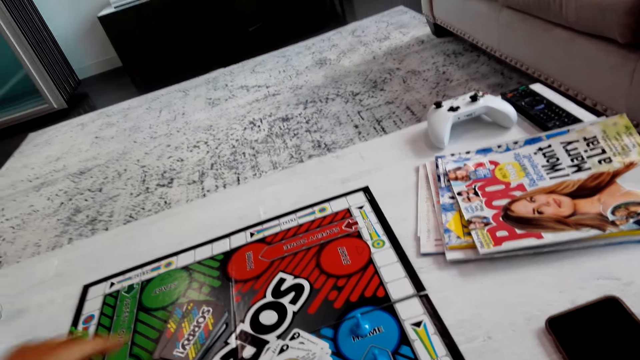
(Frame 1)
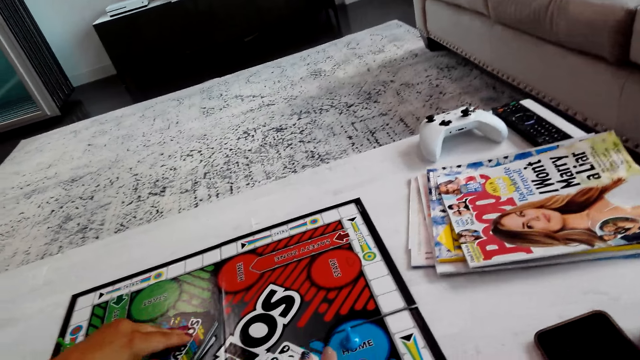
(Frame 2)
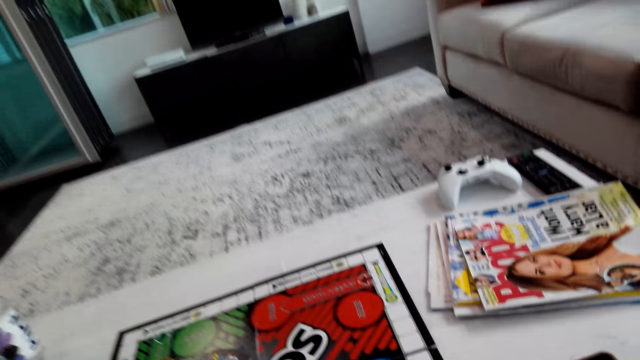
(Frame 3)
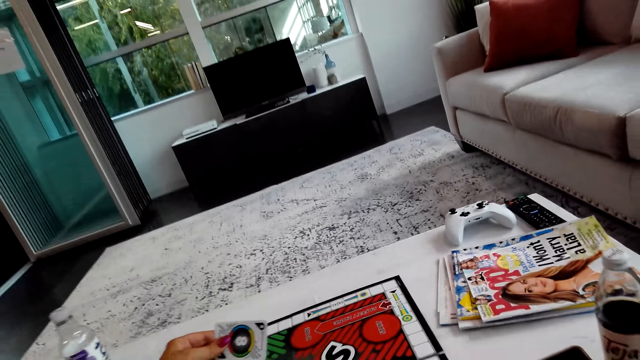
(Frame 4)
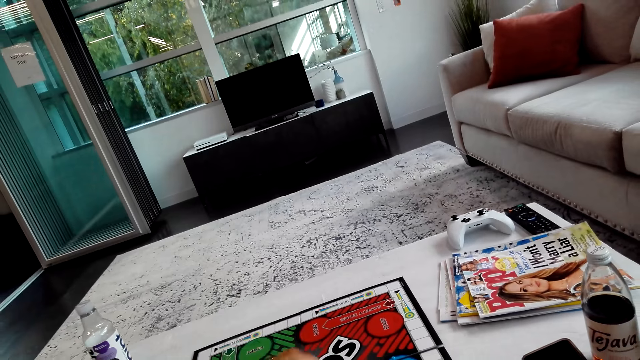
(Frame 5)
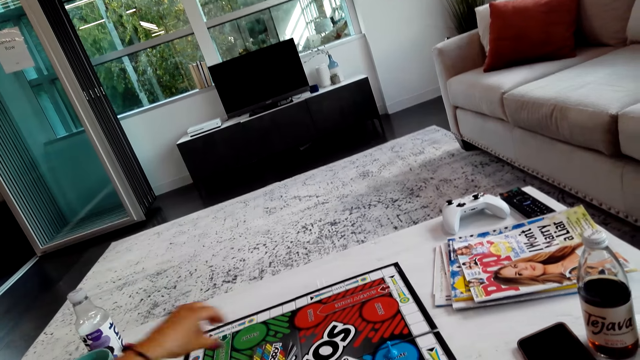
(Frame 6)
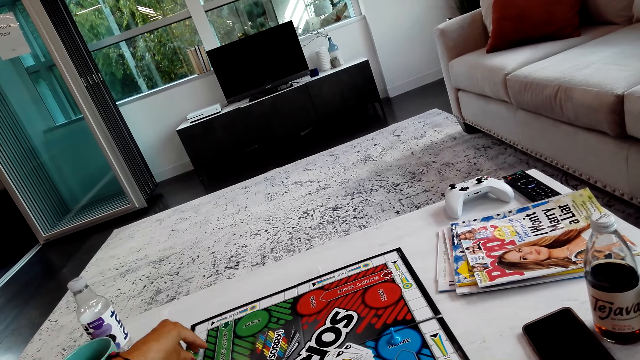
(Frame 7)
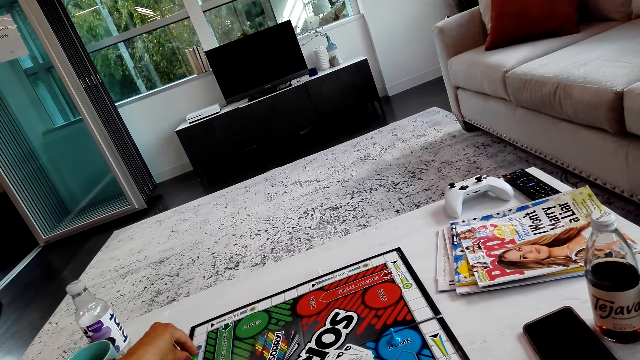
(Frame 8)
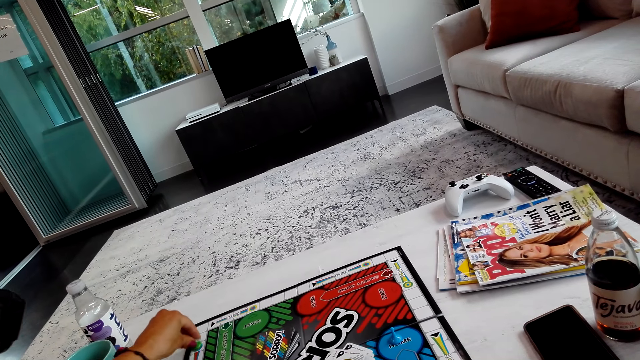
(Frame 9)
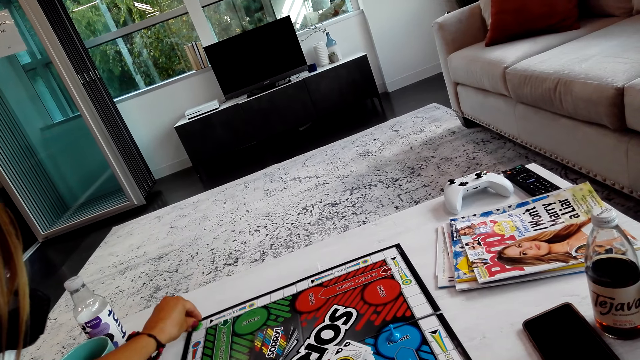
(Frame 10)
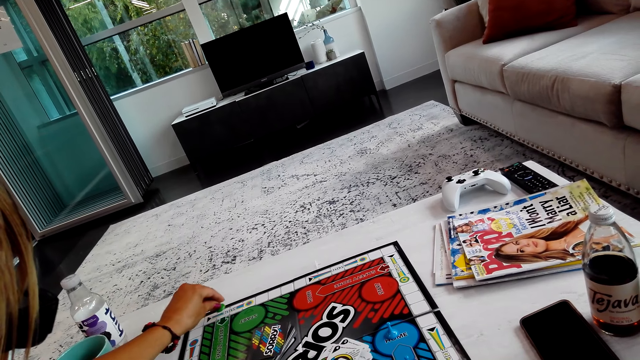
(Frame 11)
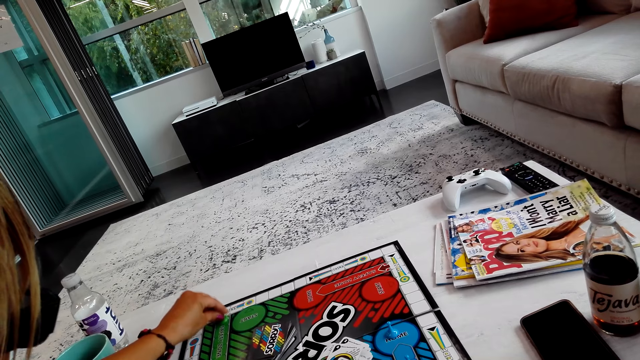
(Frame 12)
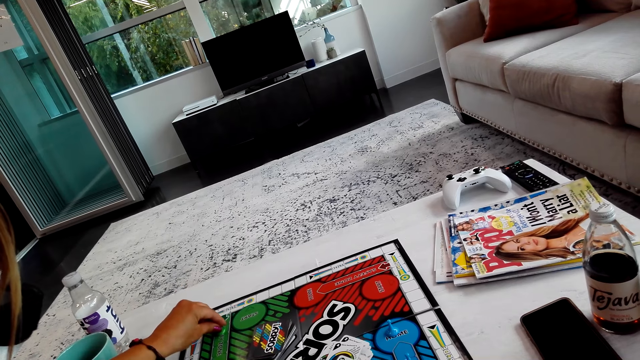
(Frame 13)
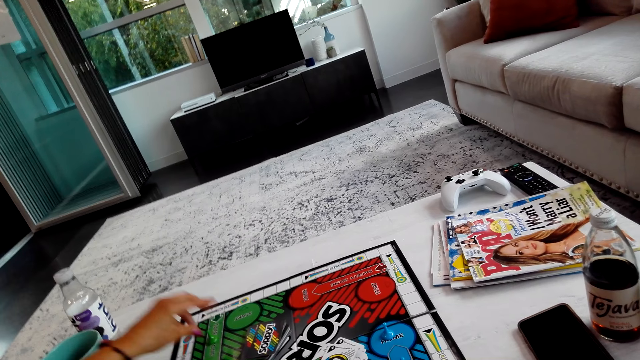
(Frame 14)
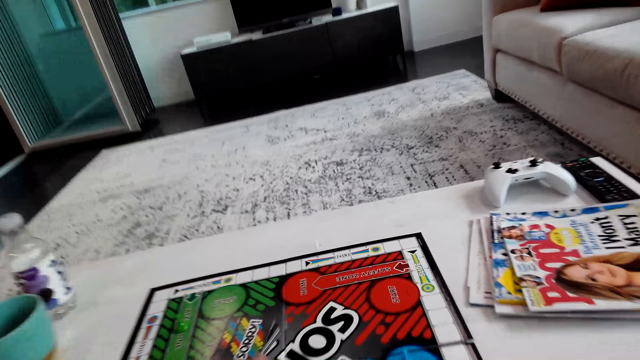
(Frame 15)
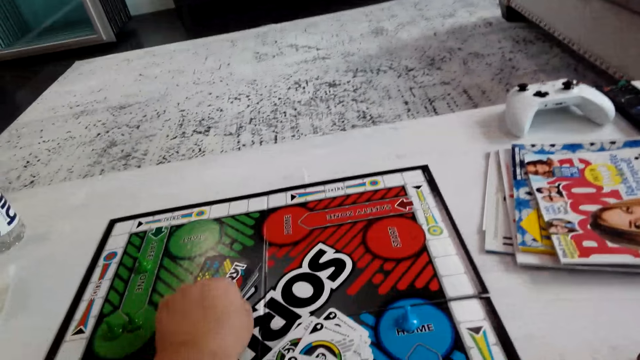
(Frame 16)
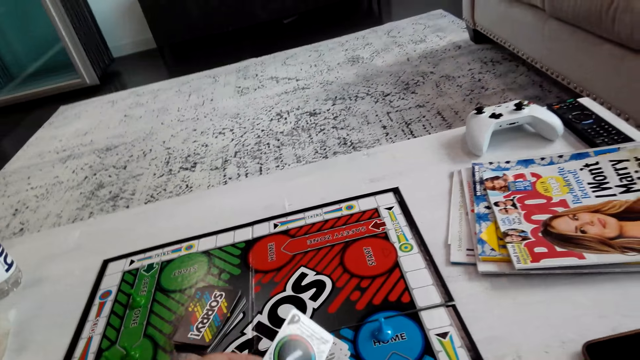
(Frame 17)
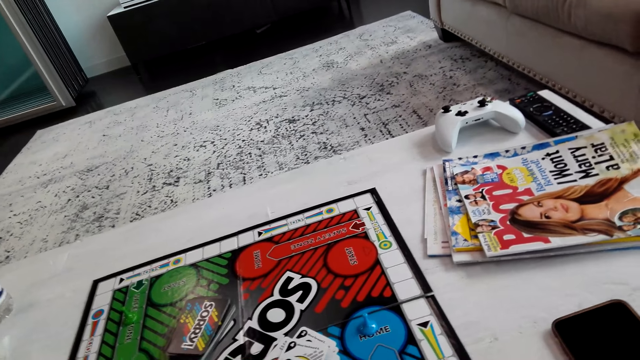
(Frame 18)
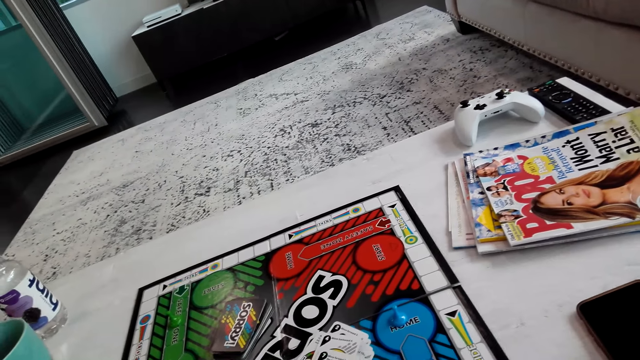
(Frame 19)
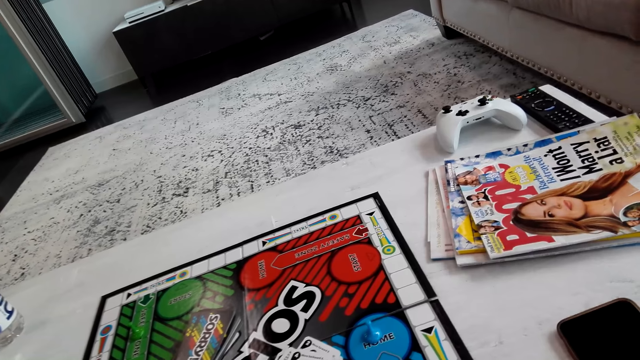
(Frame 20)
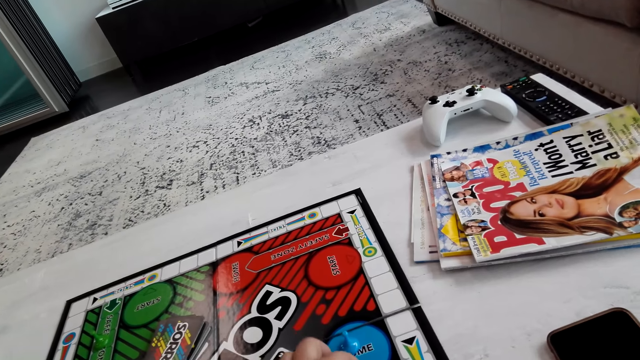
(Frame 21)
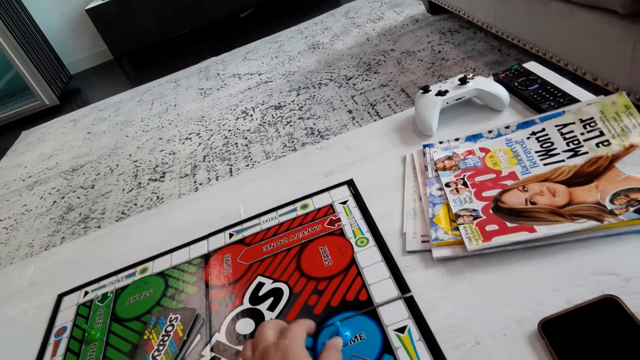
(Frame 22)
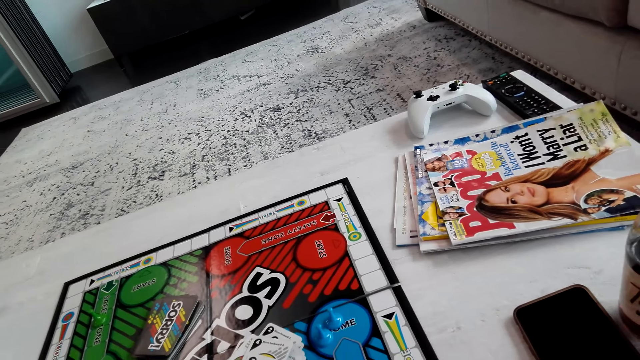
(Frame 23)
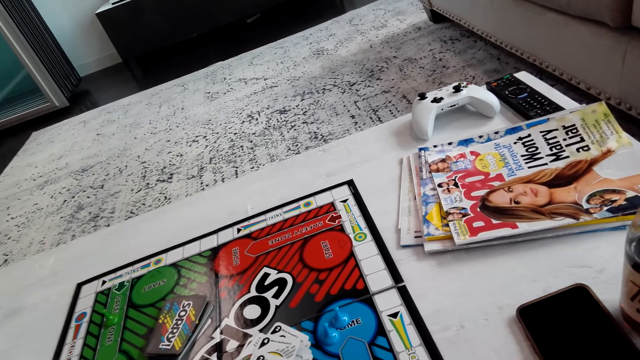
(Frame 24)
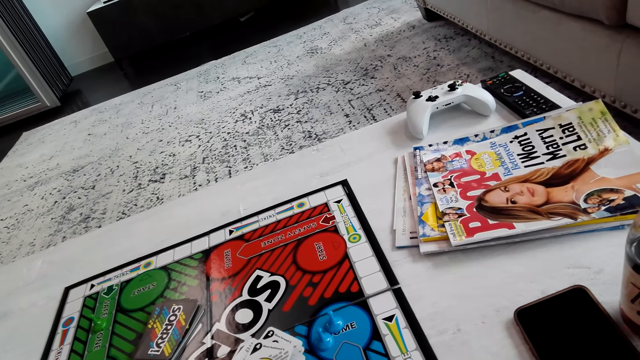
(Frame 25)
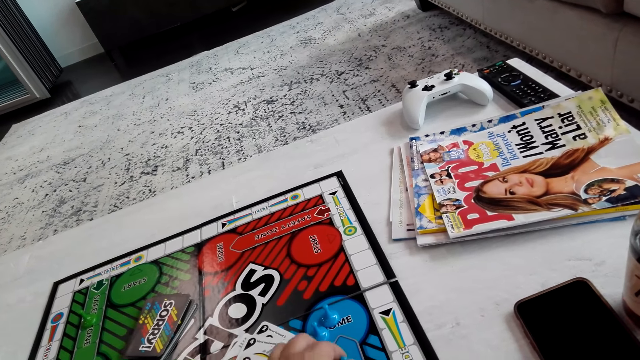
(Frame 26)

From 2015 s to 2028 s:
A lady picks a card on the board, turns the card and puts the card on the board. The lady moves a pawn on the board and plays the board game. The camera wearer picks the card on the board, turns the card and puts the card on the board. They move the pawn on the board and play the board game.

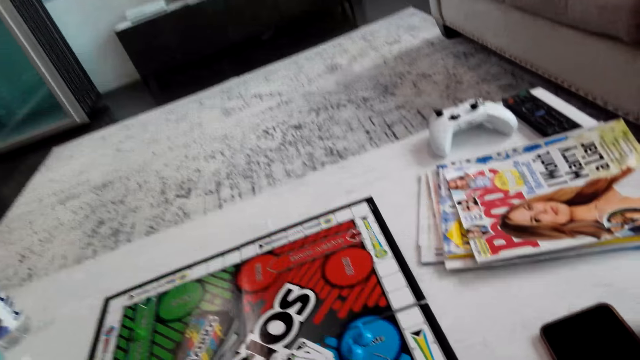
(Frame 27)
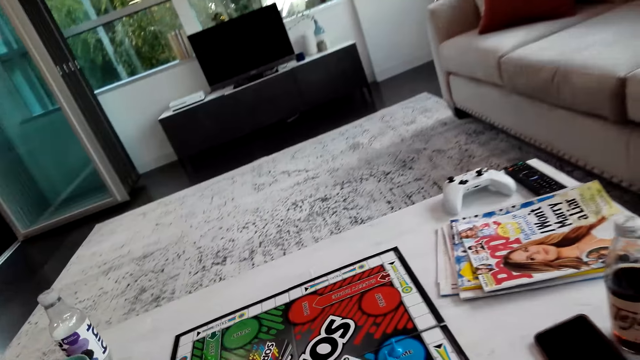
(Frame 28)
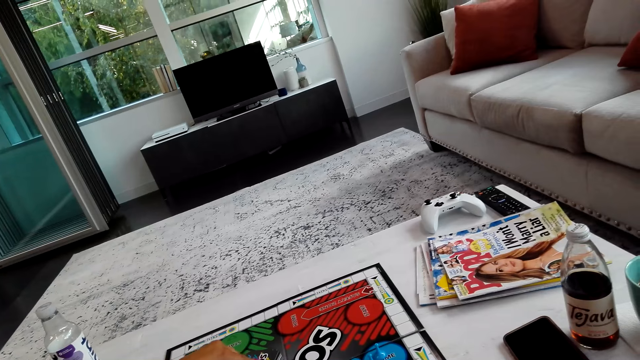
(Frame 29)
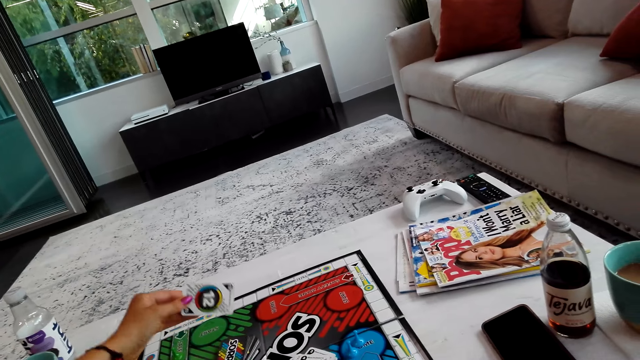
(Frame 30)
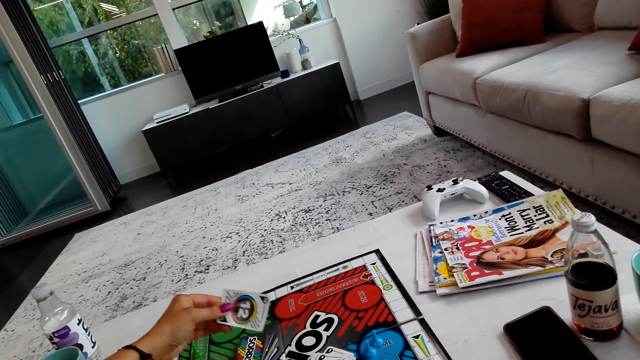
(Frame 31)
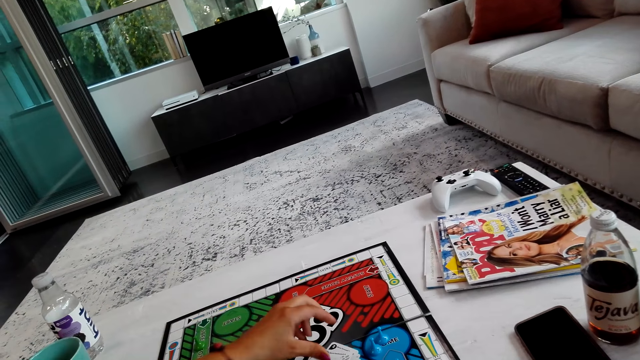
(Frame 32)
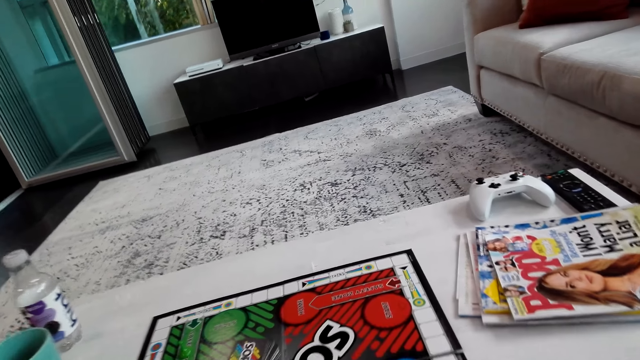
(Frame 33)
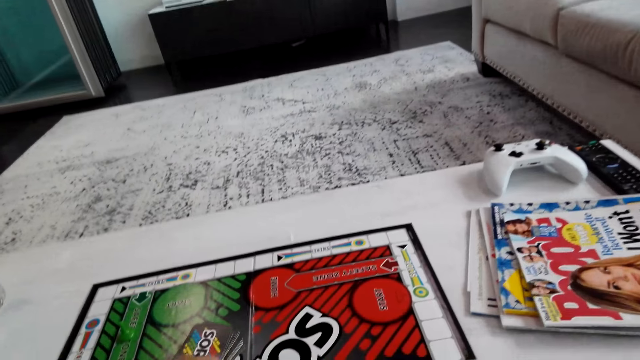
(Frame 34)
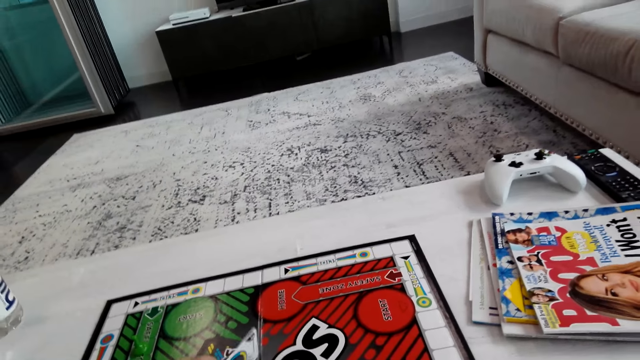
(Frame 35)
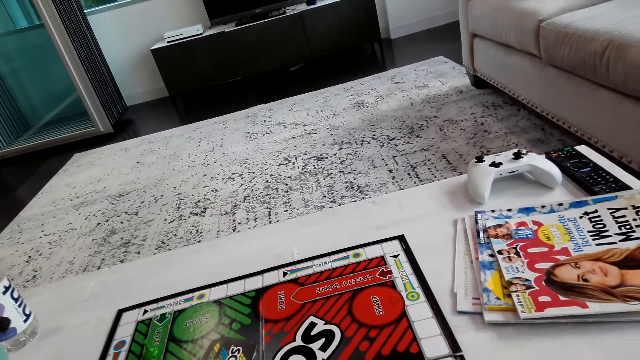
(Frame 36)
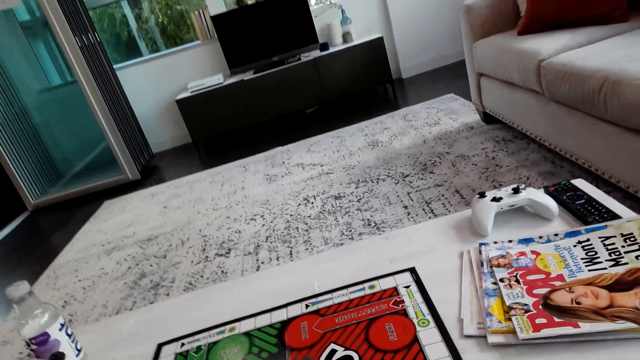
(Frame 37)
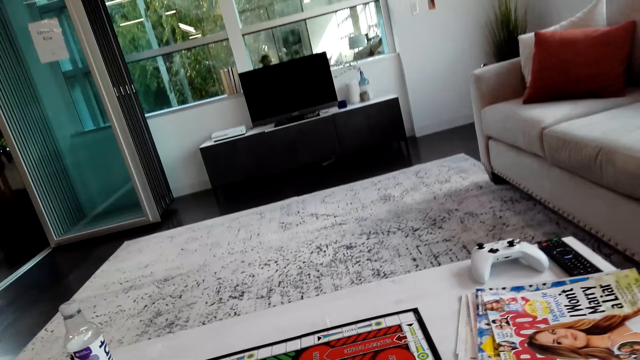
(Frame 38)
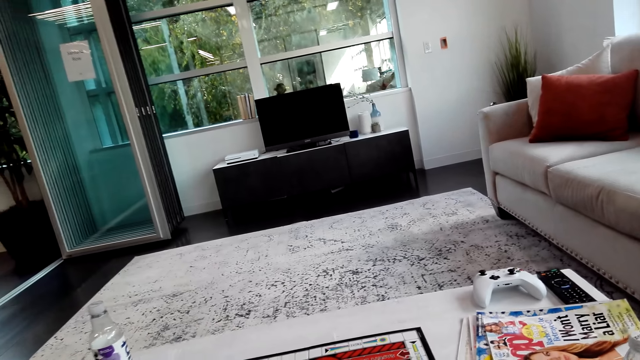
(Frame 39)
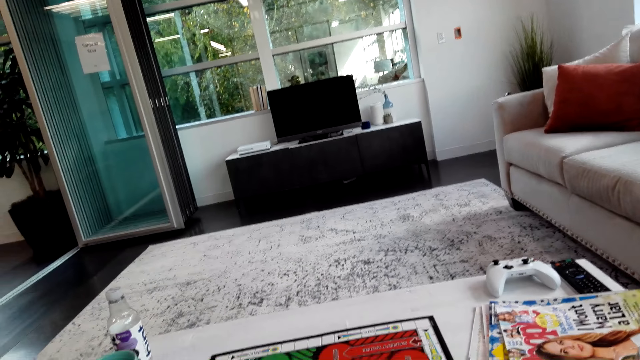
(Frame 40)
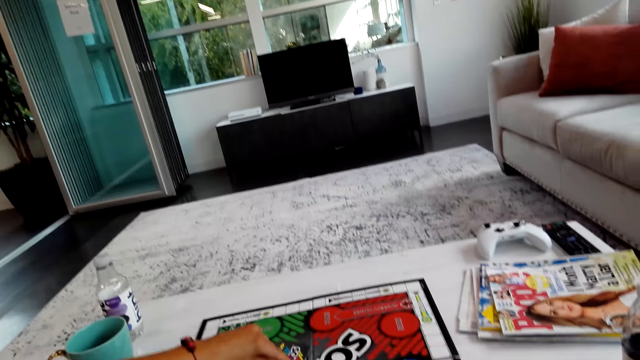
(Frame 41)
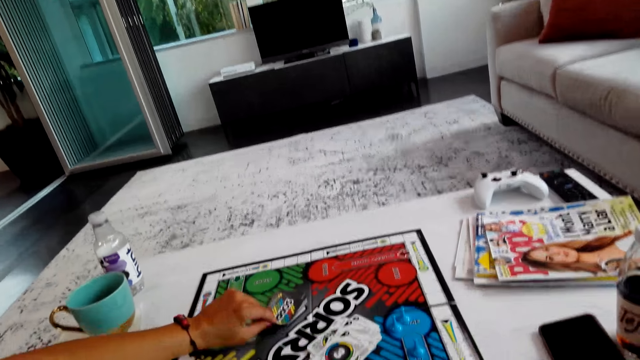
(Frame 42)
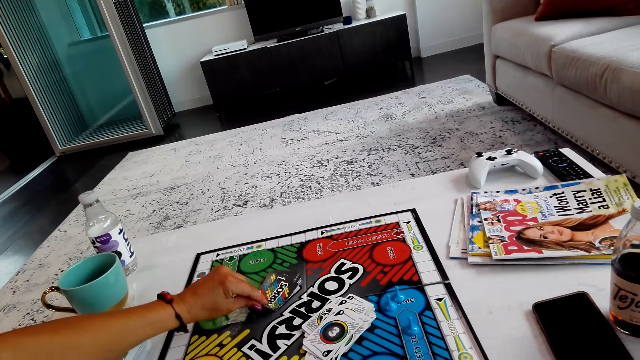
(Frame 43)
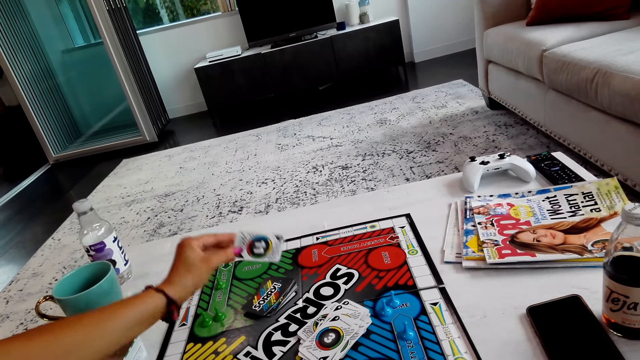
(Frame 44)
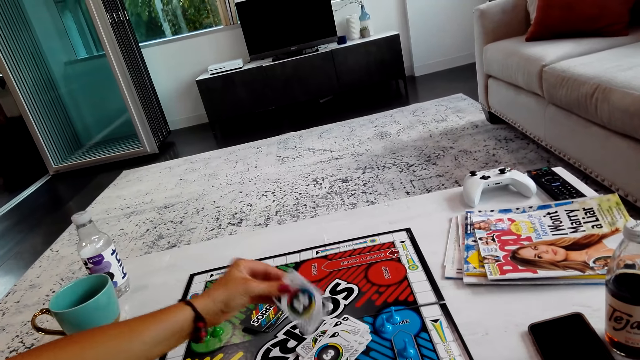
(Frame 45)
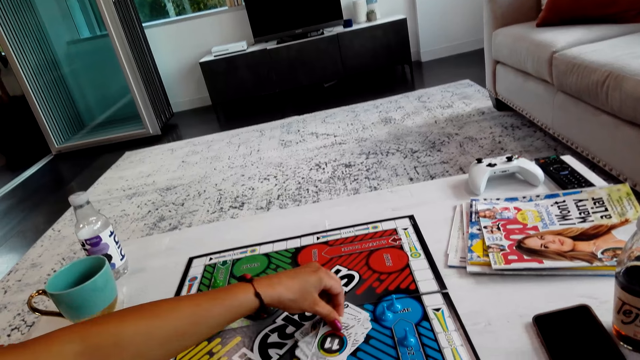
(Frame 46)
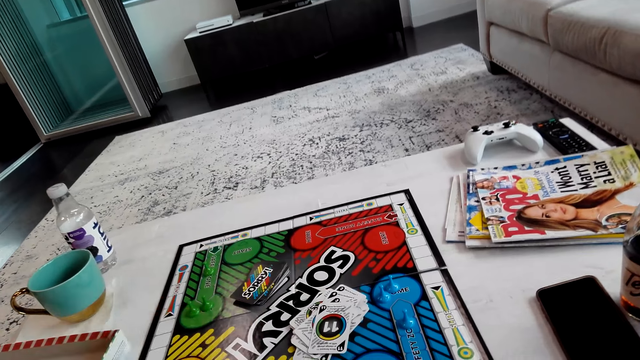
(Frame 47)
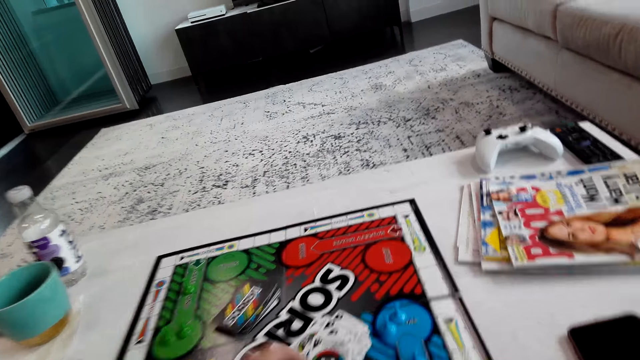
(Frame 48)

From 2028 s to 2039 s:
A lady picks a card on the board, turns the card and puts the card on the board. The camera wearer picks the card on the board, turns the card and puts the card on the board. The lady interacts with the camera wearer. The lady picks the card on the board, turns the card and puts the card on the board.
